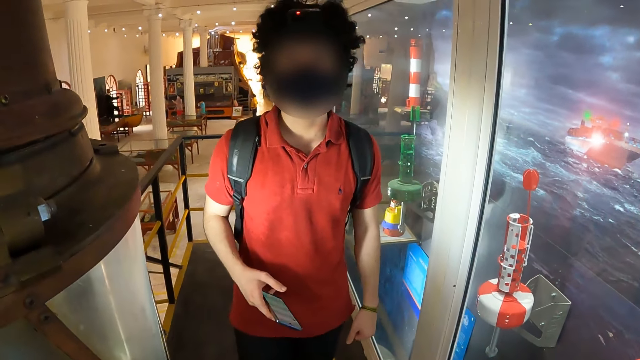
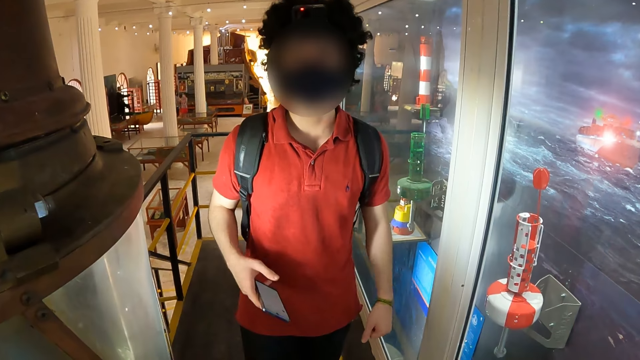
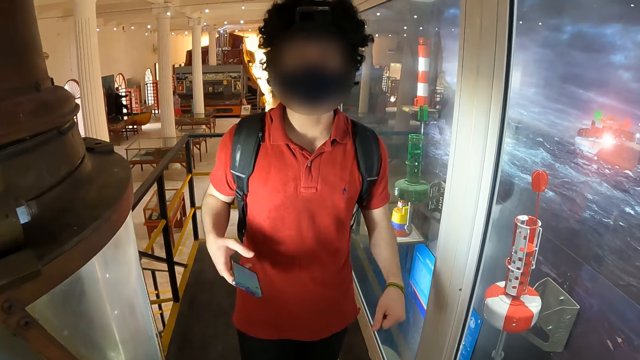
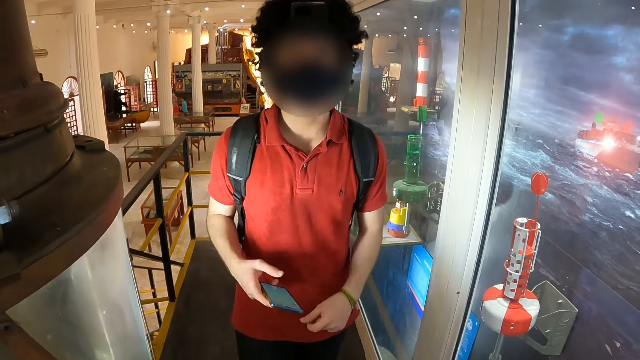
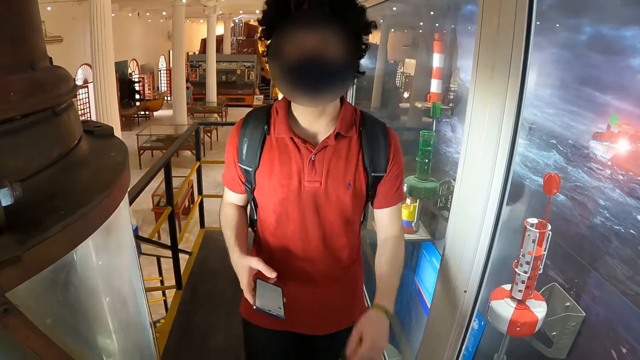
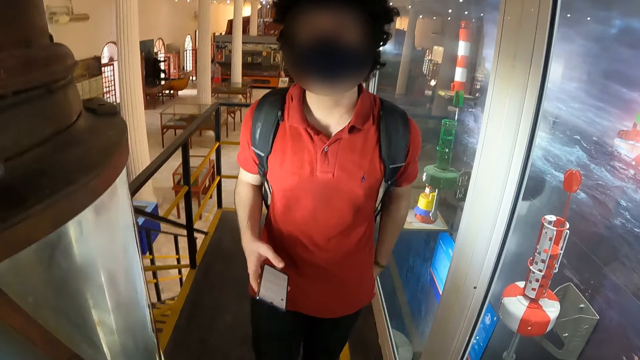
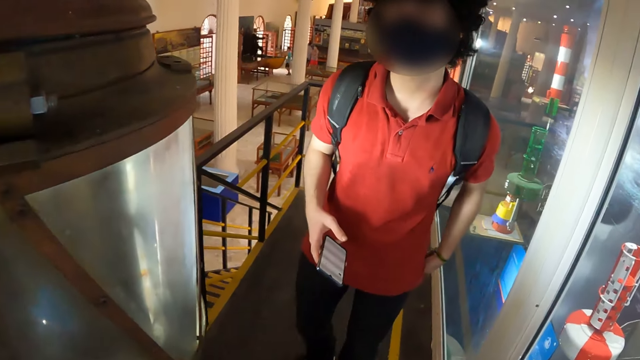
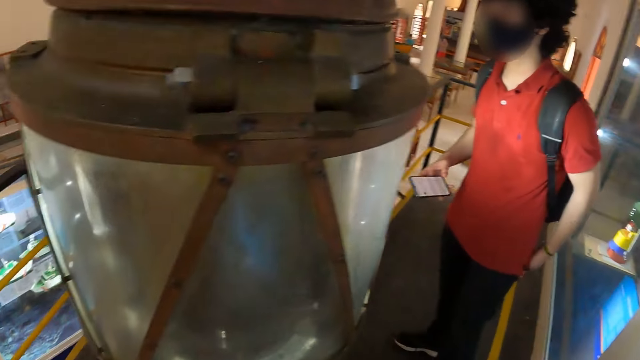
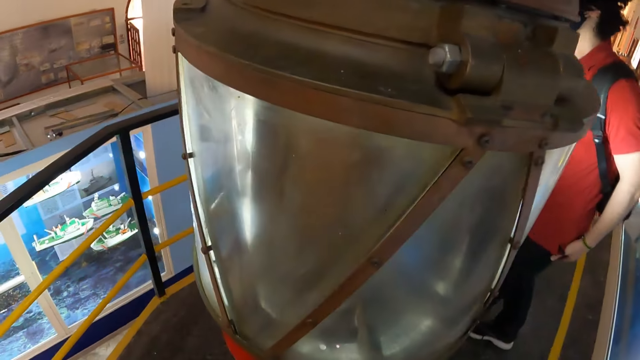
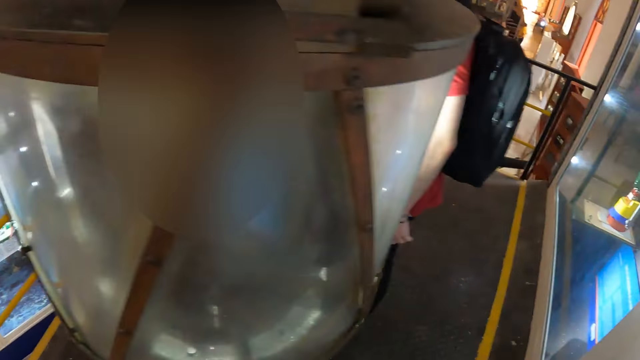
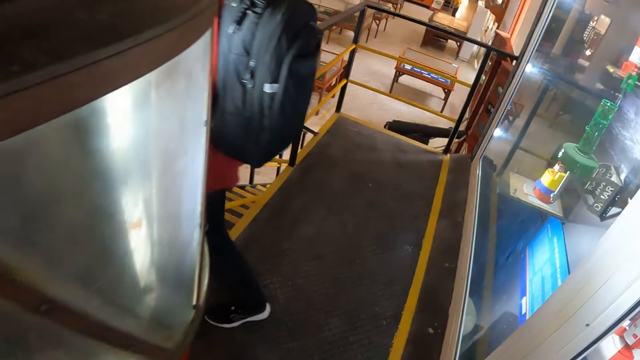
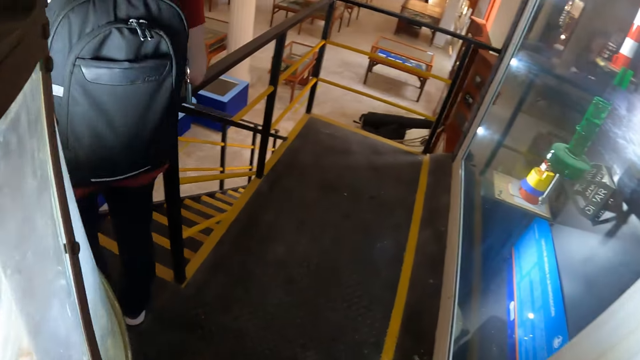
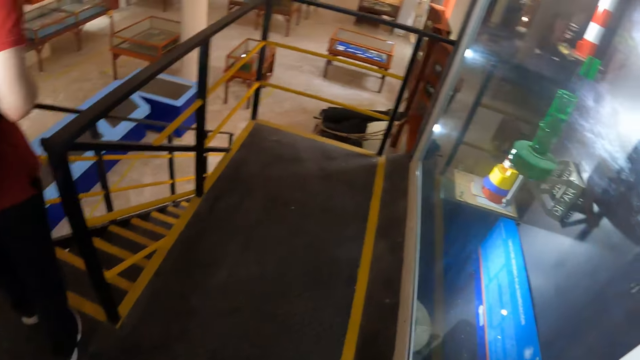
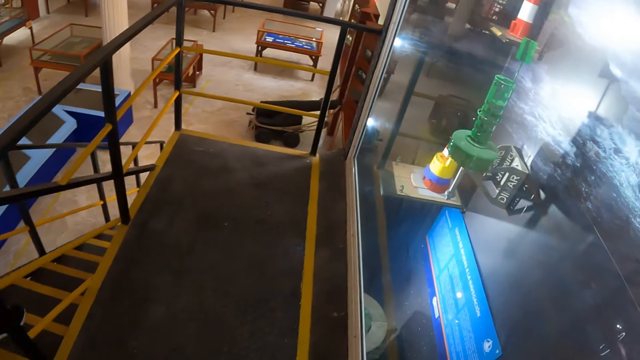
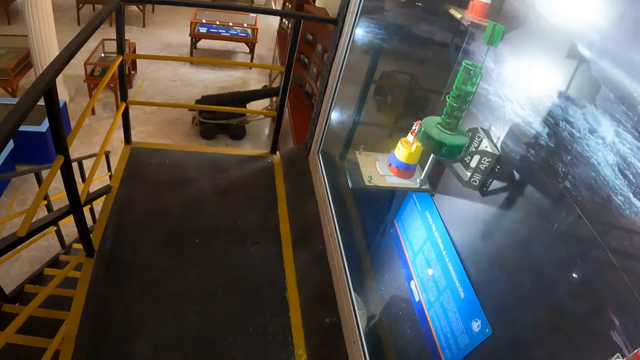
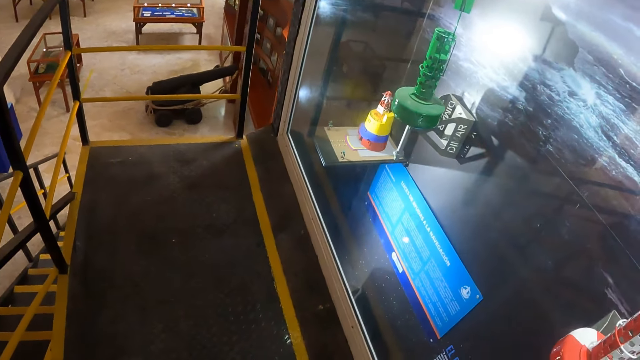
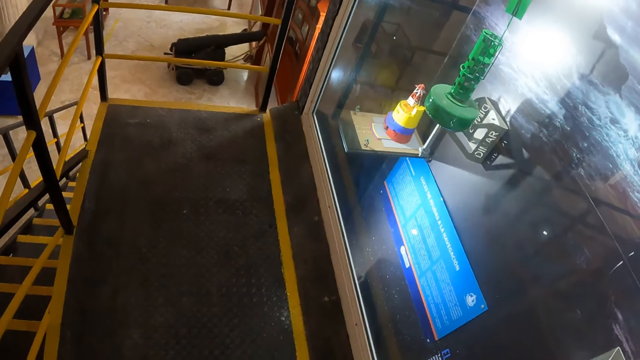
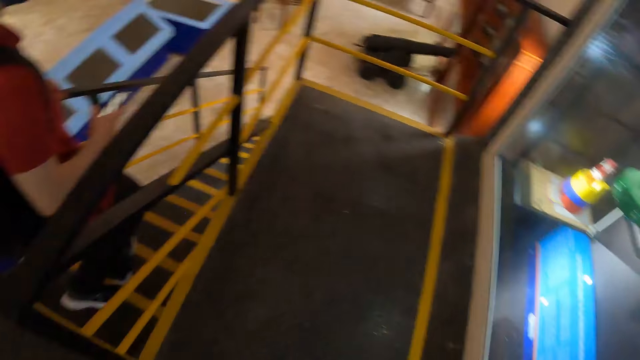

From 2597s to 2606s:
The camera wearer looks around.

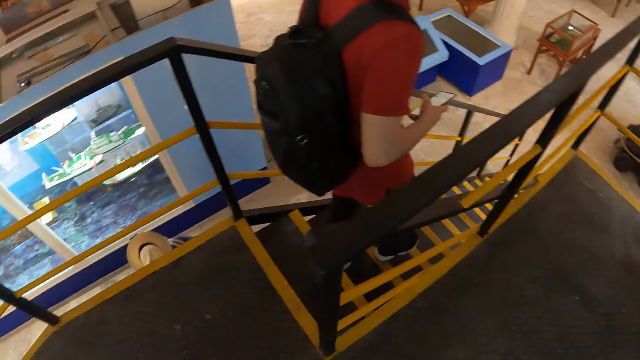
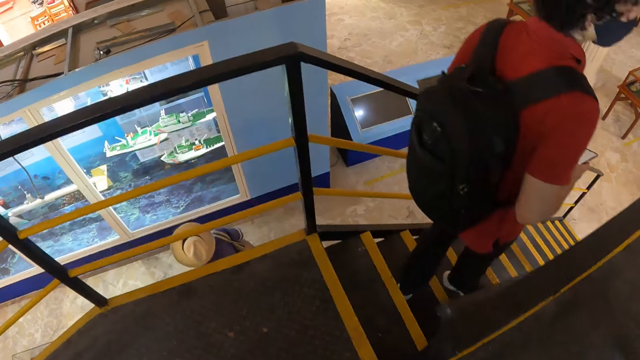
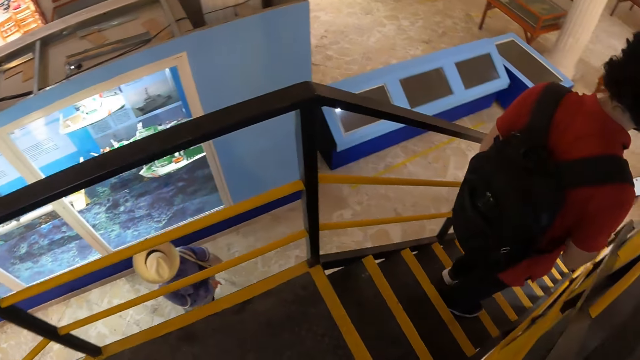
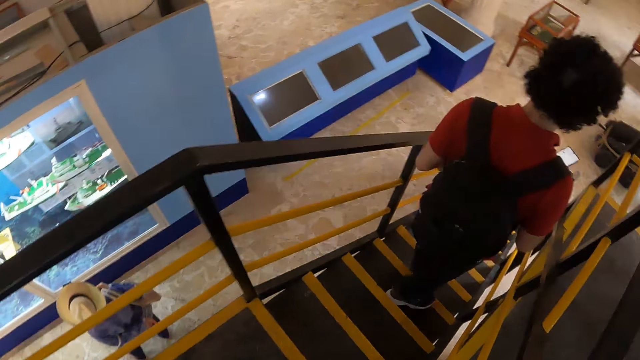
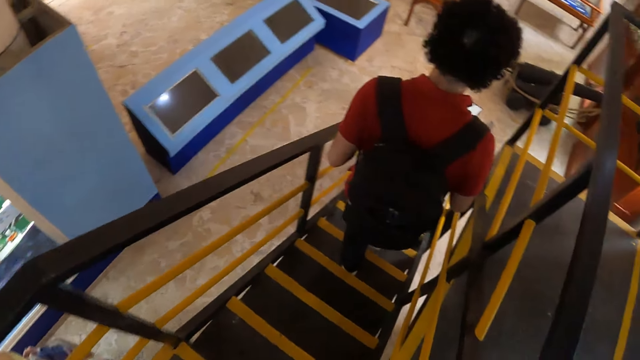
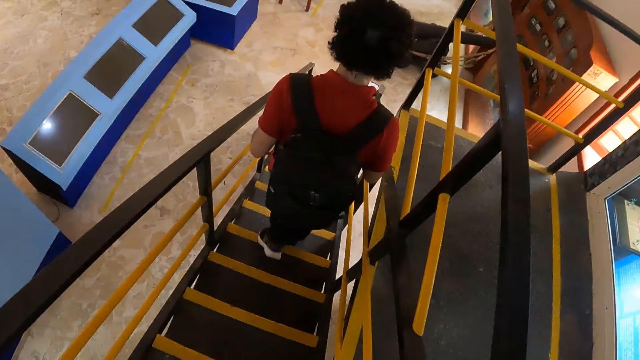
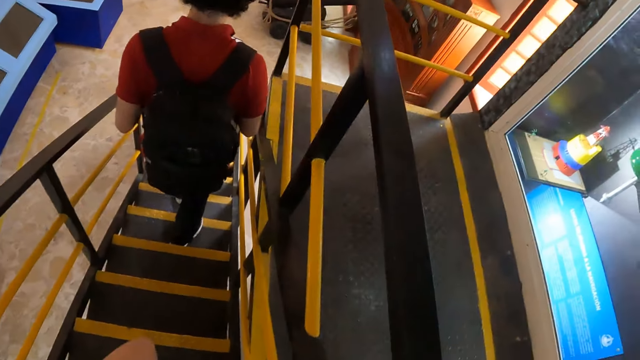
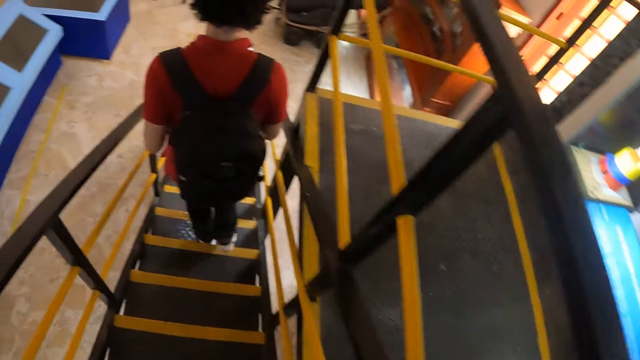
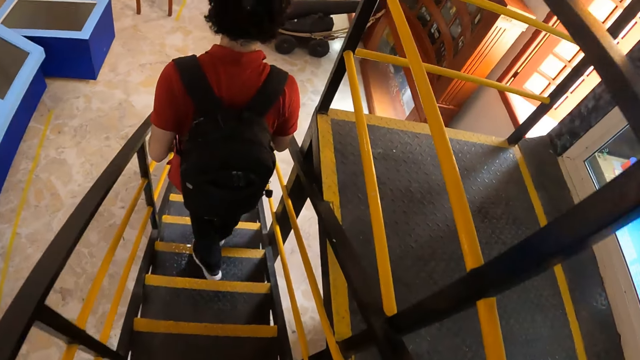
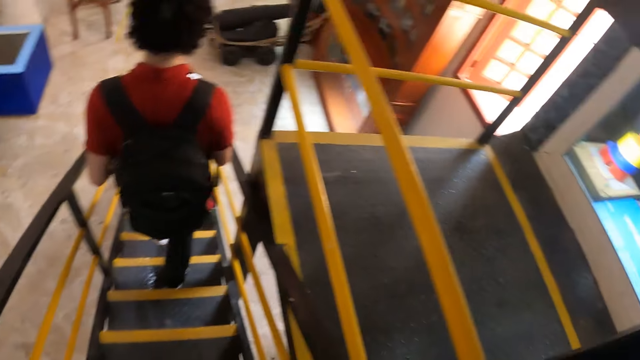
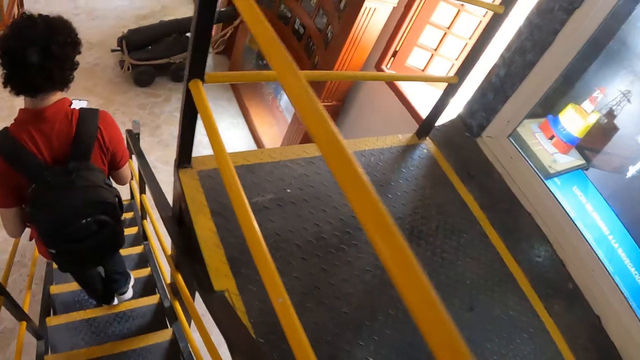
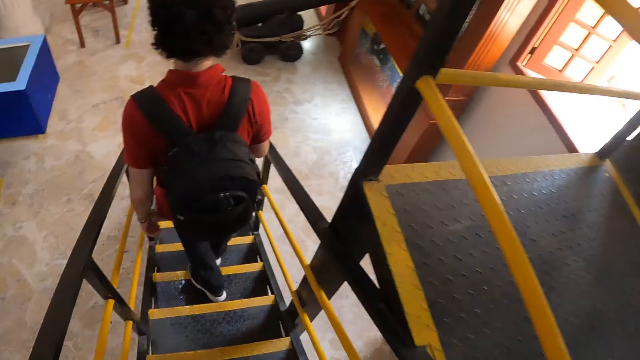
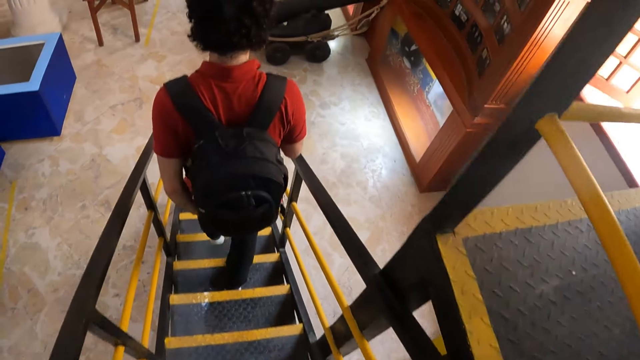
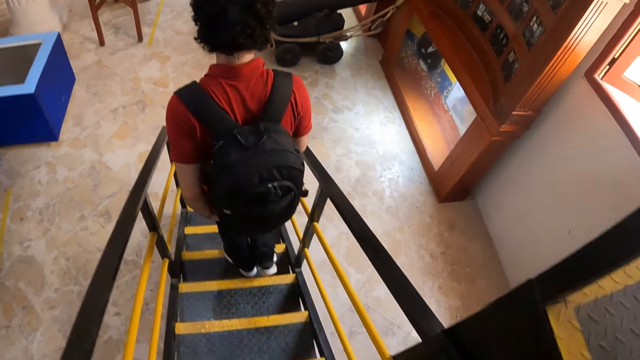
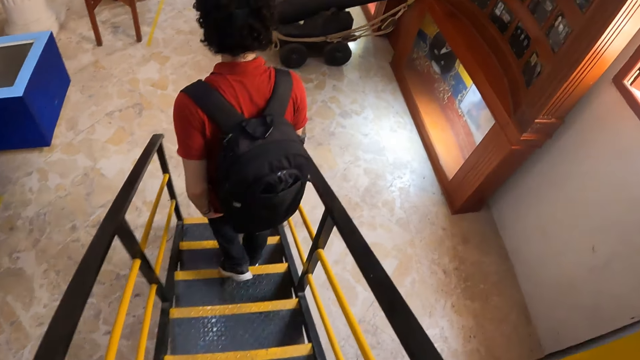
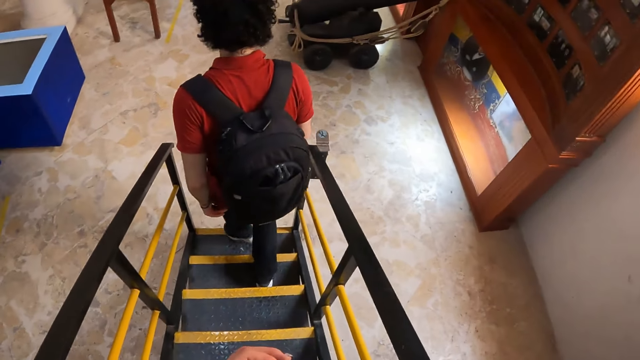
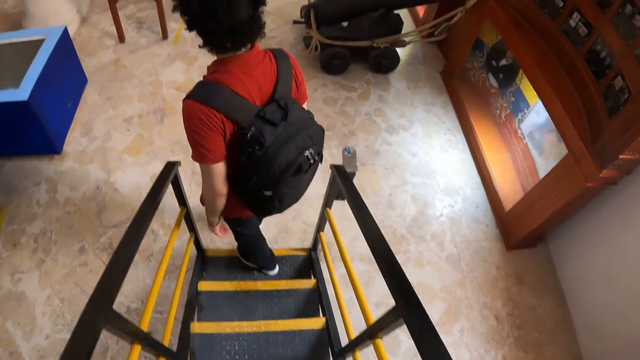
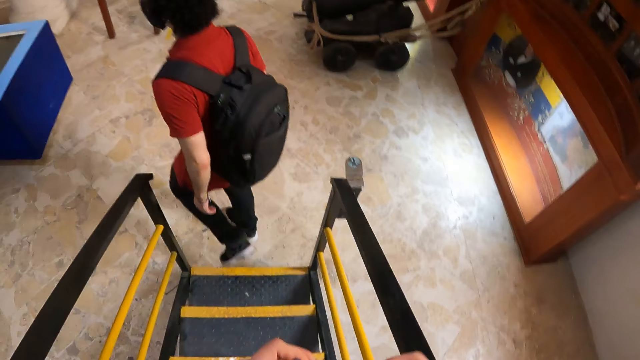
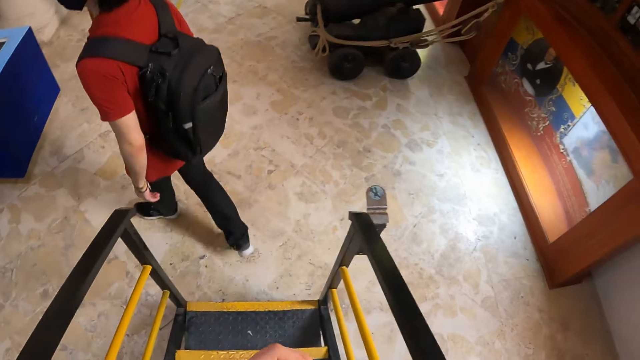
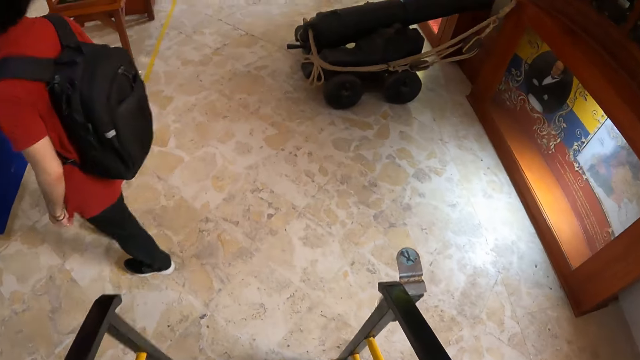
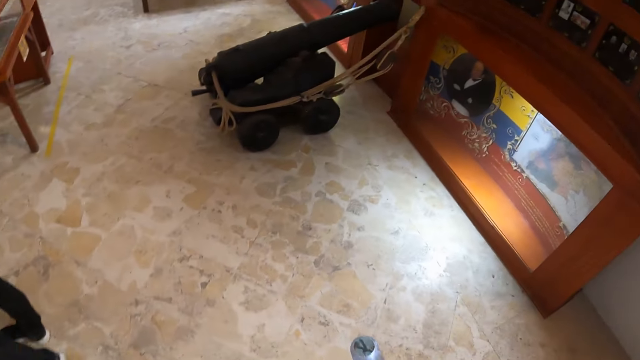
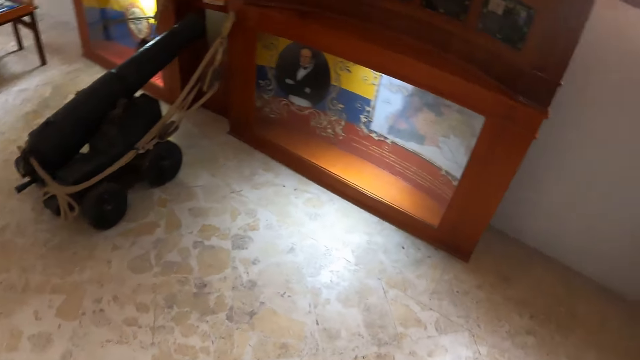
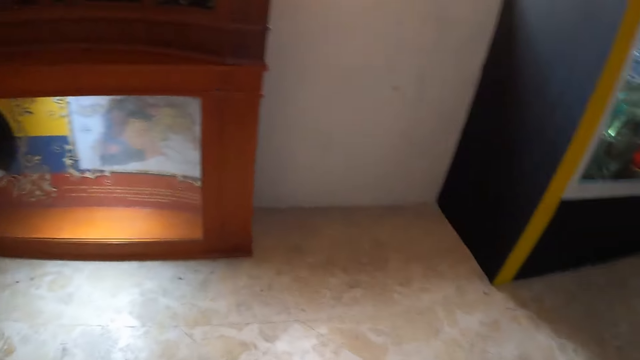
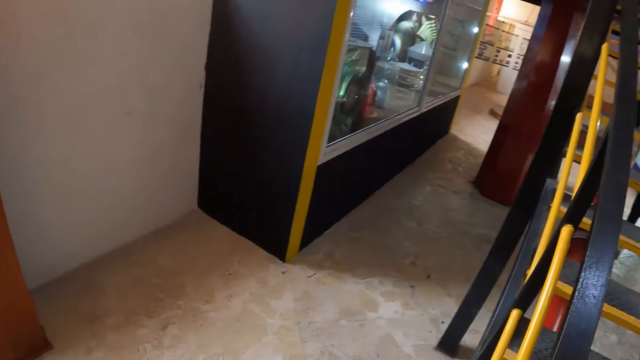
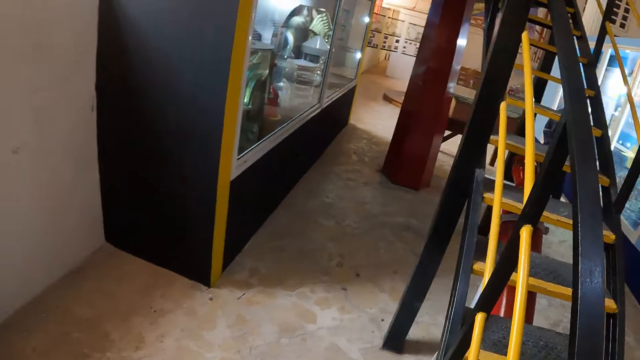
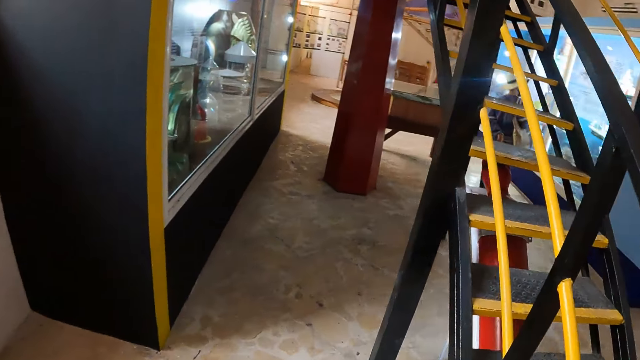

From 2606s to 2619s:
The man walks down the staircases. The camera wearer walks down the staircases.
